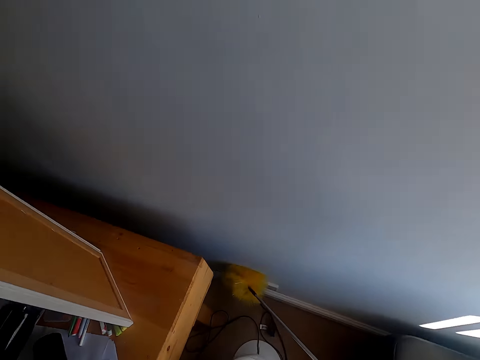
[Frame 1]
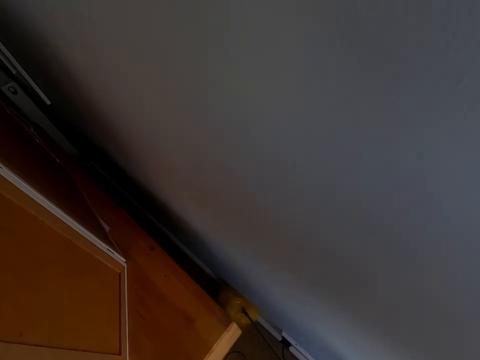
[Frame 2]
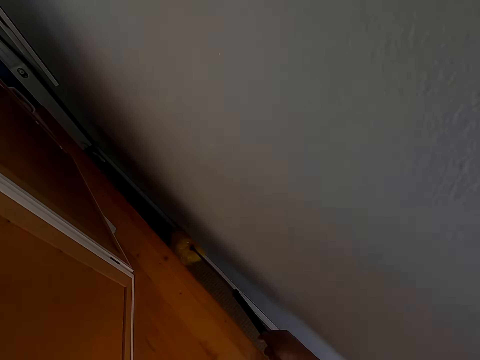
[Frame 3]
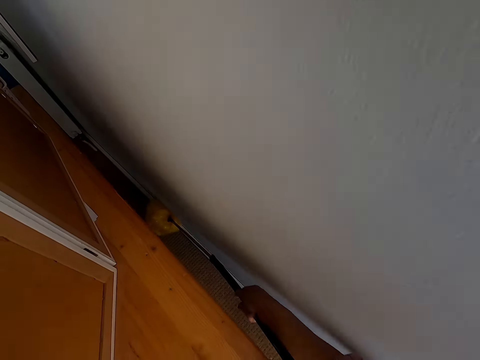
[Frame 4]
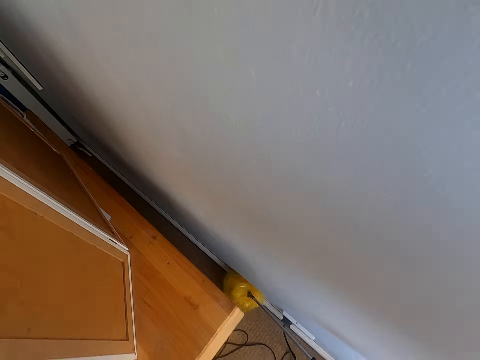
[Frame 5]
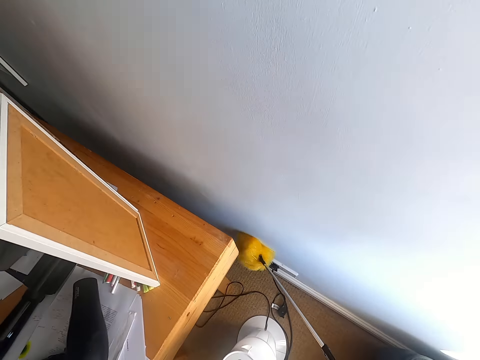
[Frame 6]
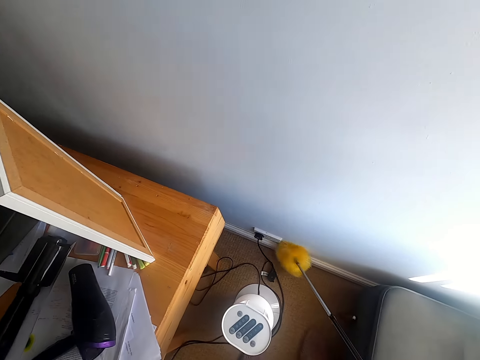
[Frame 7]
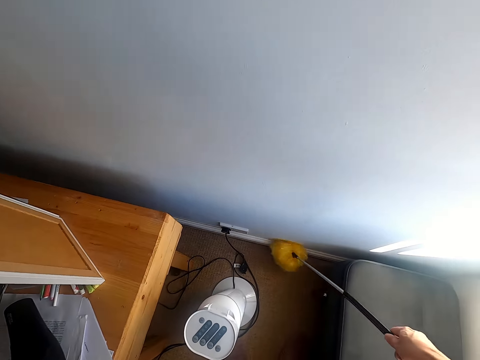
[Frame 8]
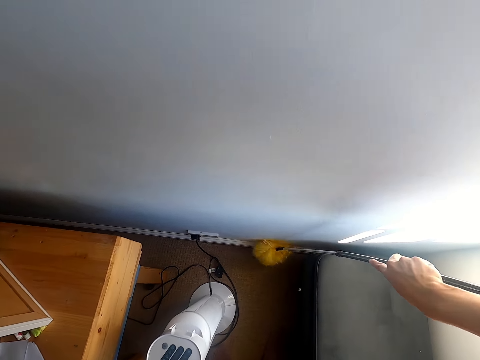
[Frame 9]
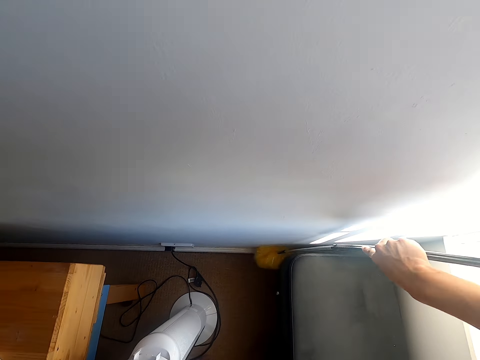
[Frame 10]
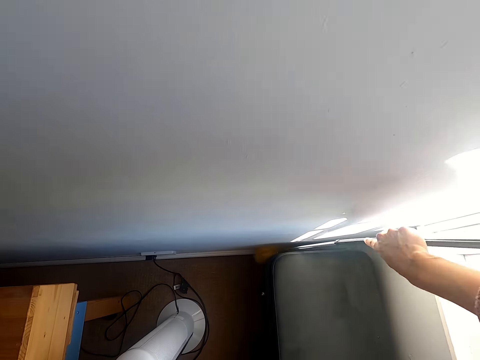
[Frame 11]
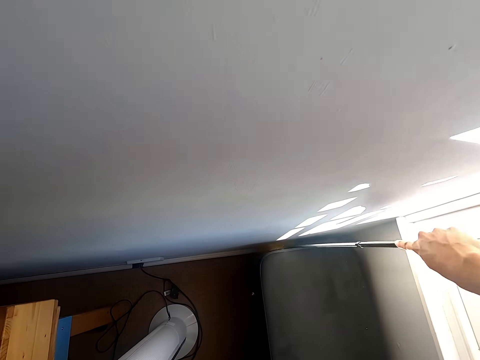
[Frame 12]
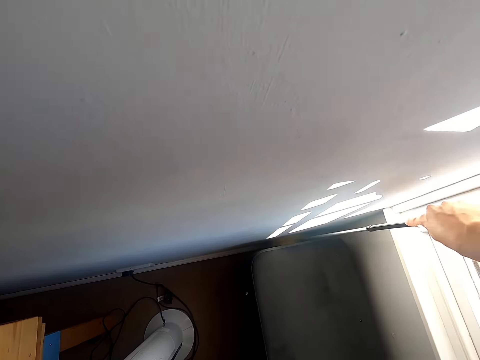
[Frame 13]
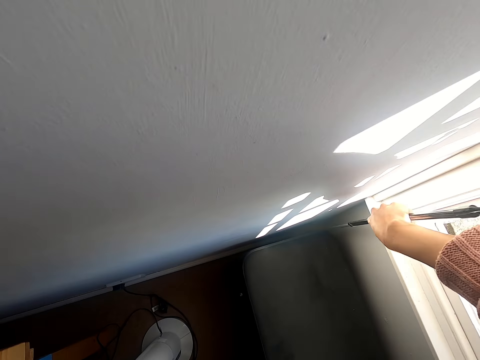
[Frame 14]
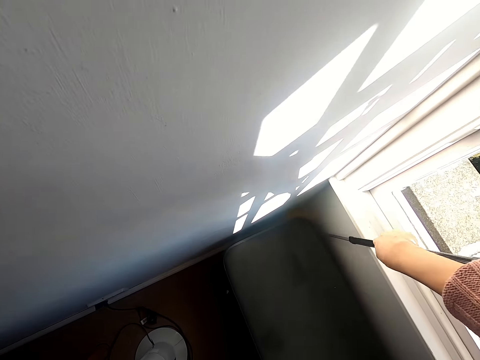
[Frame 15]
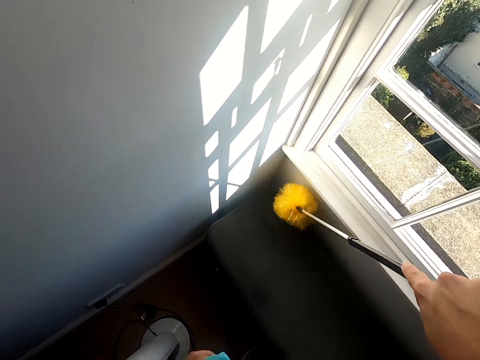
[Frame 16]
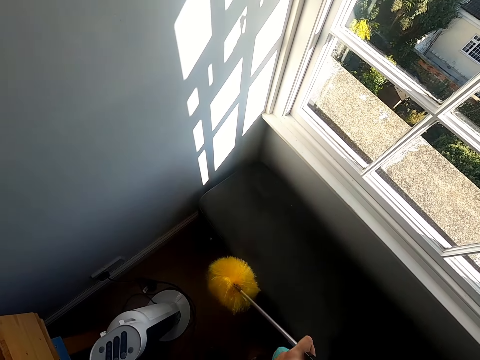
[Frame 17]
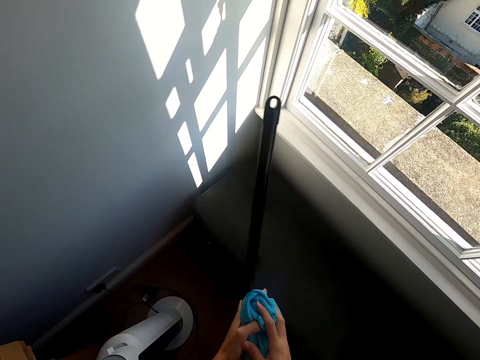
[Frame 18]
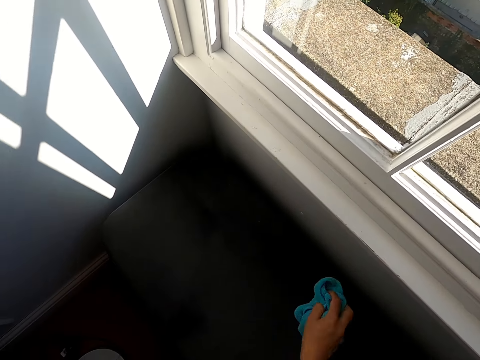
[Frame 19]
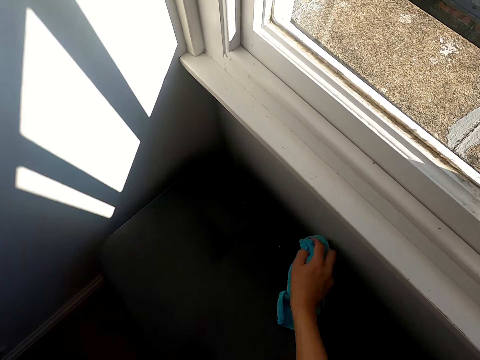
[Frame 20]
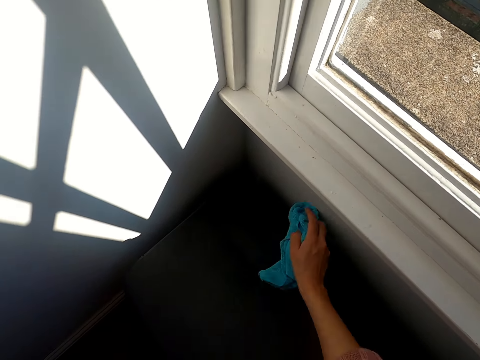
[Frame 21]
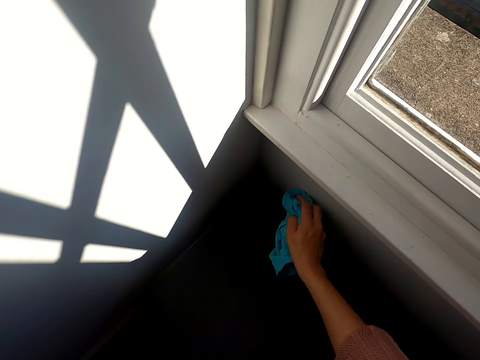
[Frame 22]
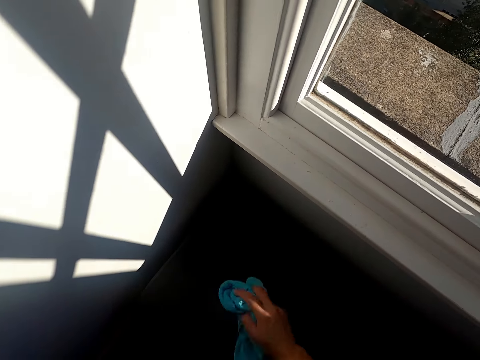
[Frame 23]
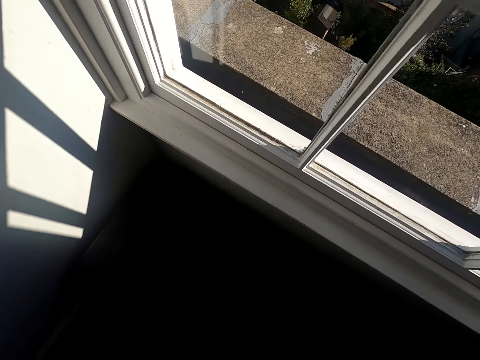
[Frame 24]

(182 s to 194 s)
The camera wearer wipes on a wall using a mirror. They wipe on a couch using a towel.

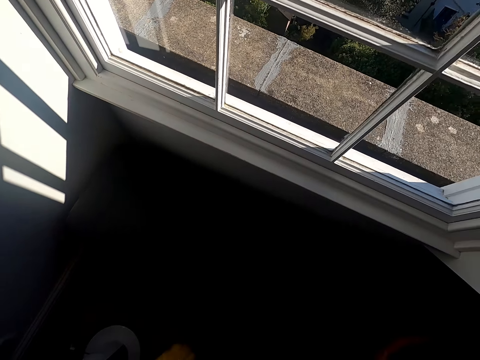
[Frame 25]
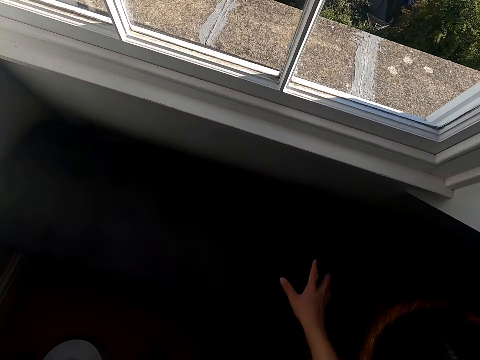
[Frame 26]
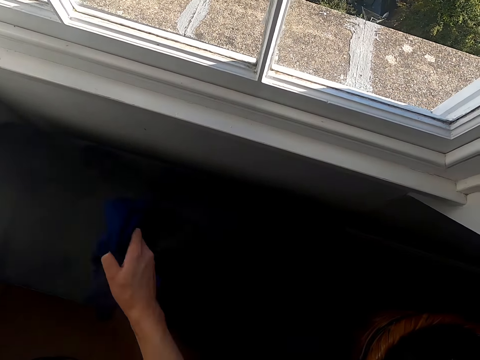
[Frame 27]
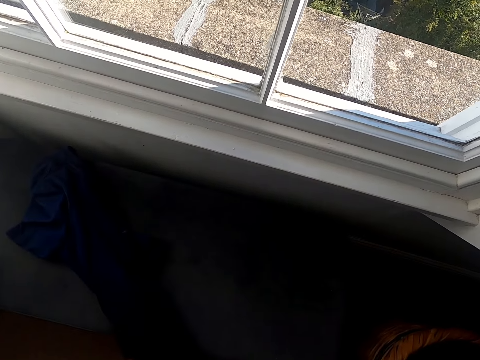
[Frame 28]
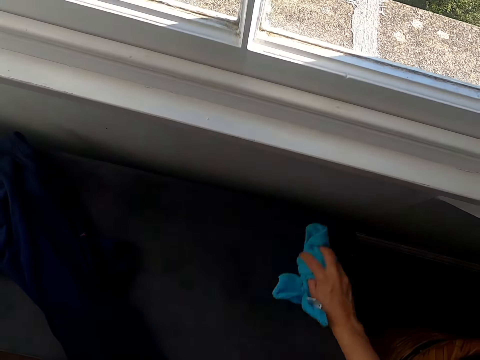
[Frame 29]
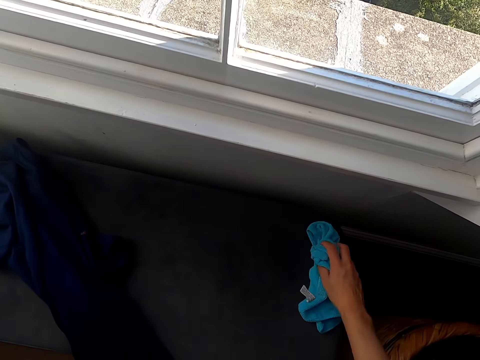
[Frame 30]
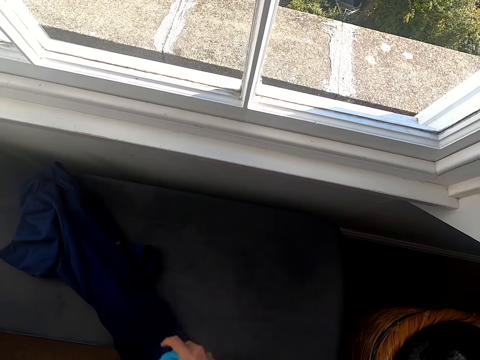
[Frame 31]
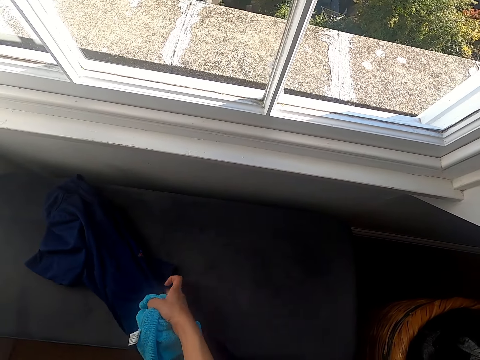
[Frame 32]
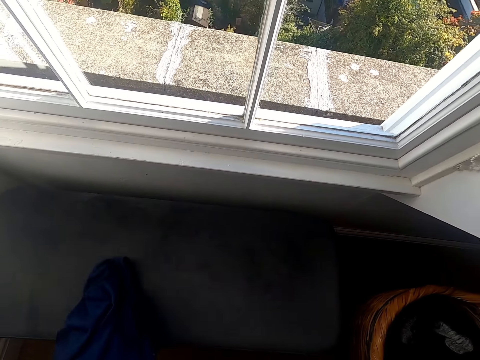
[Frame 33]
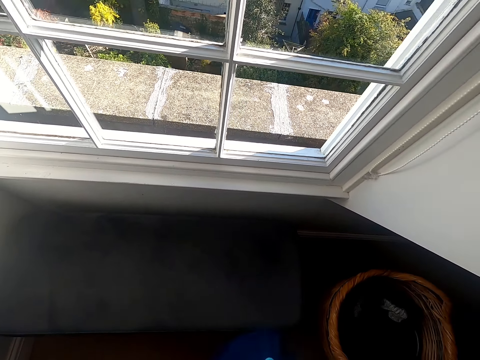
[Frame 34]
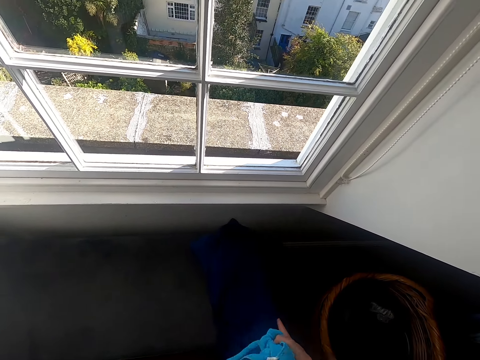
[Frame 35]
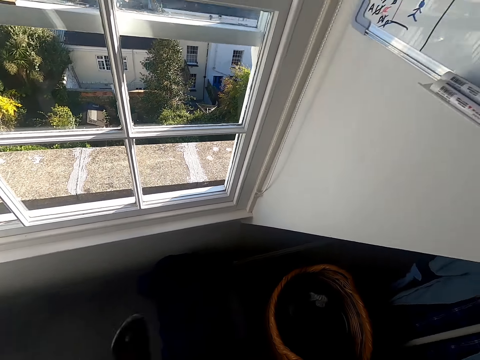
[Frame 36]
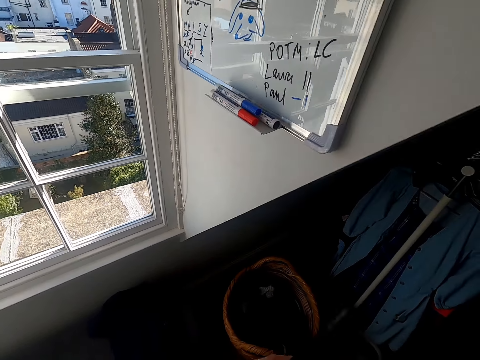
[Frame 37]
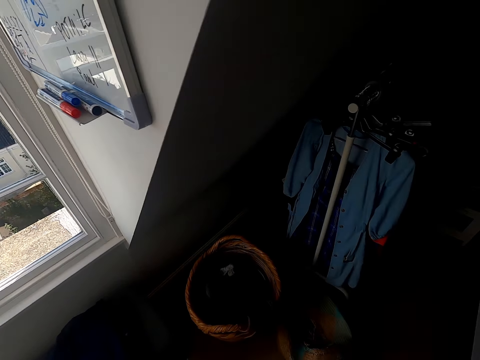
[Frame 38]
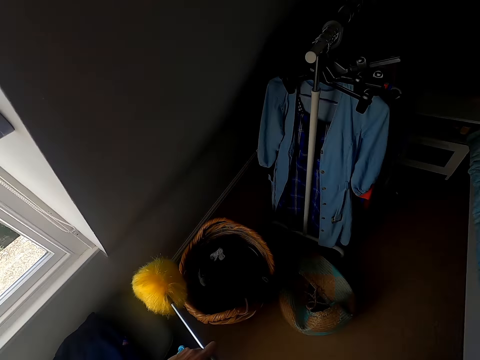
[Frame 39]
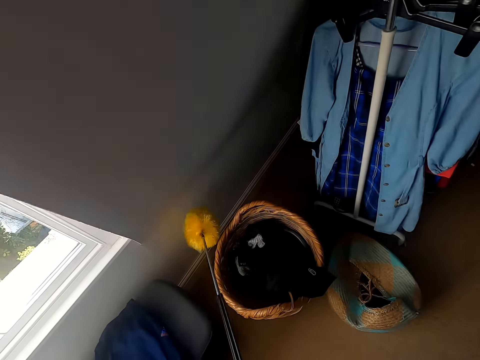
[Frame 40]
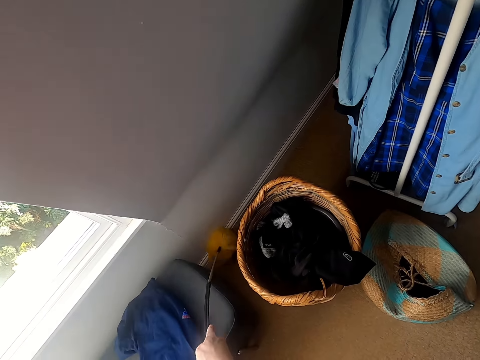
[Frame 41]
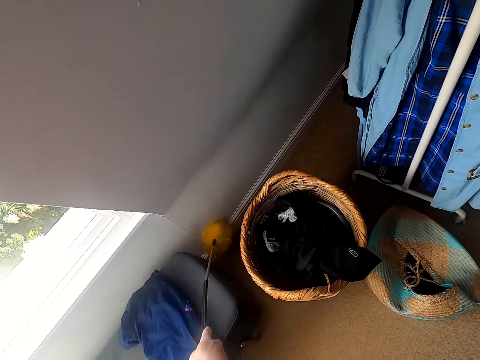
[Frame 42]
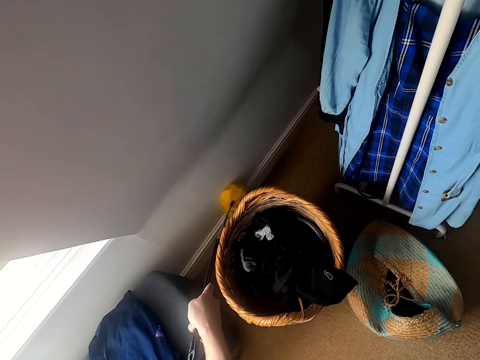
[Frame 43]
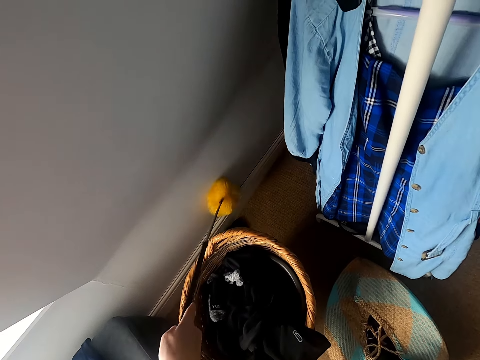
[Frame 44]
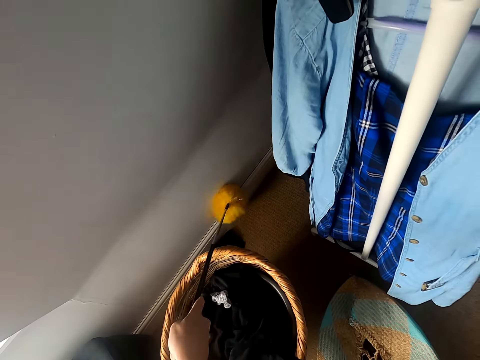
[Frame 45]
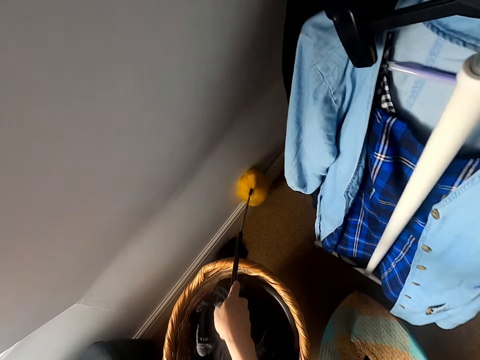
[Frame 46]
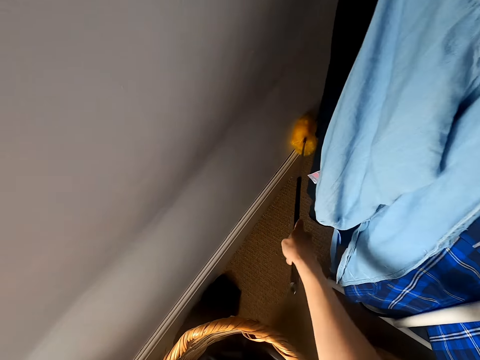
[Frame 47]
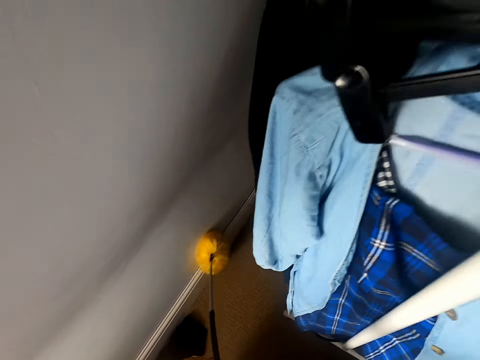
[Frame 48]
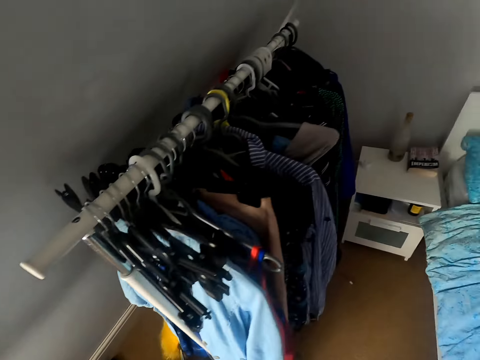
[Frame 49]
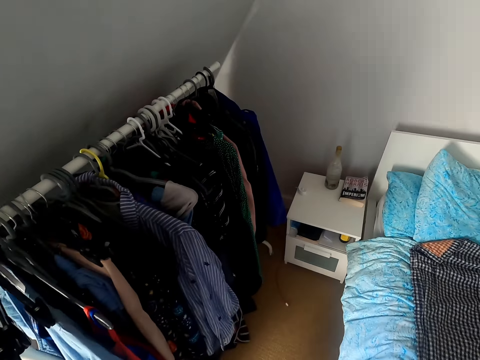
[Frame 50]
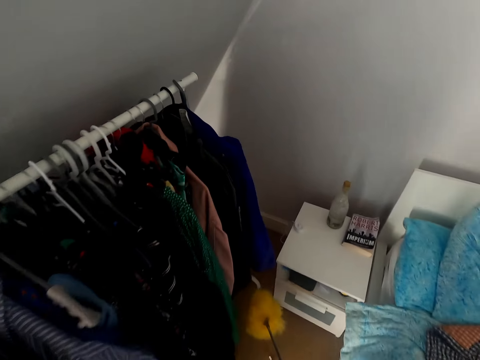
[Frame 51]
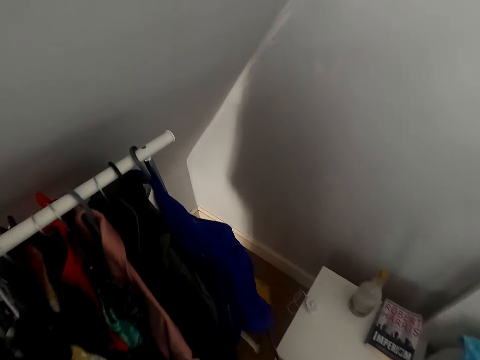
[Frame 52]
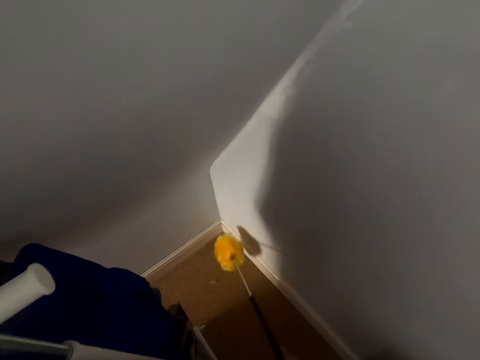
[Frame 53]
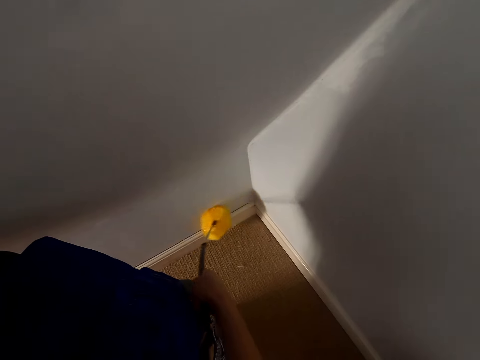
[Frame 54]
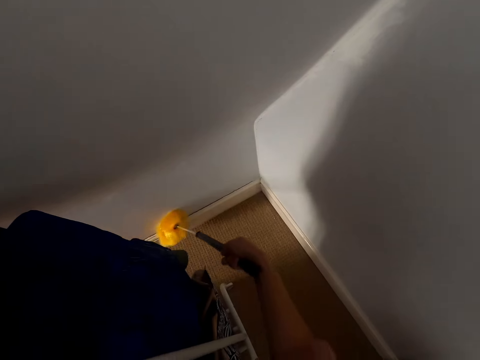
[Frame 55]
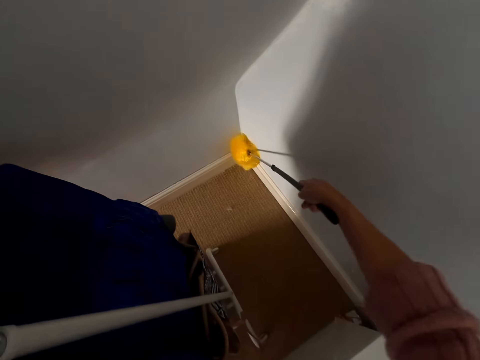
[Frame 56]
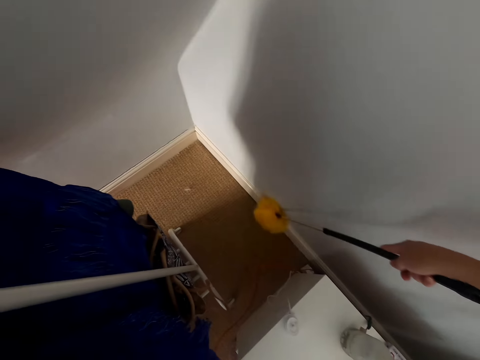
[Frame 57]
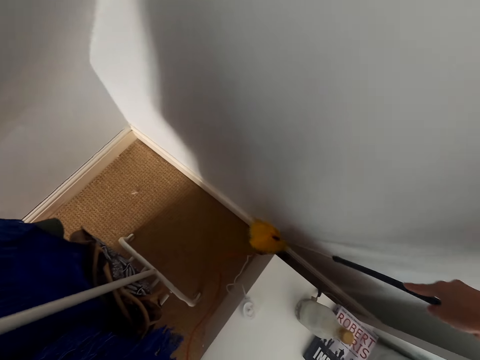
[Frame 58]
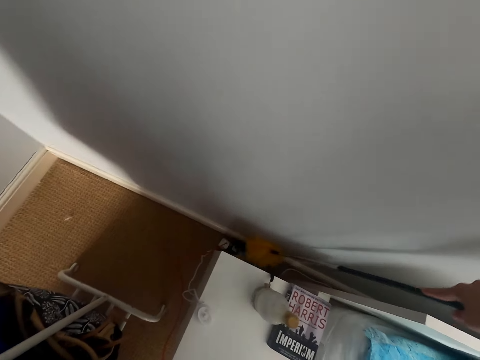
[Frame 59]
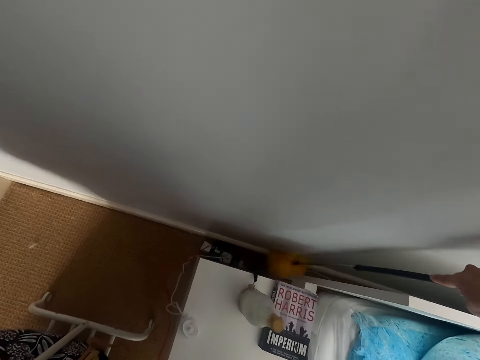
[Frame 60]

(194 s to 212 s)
The camera wearer moves a cloth on a couch. They wipe on the couch using a towel. They pick up the cloth from the seat on the couch and put the cloth on the couch. They wipe the wall using a brush. They walk in a room. They wipe the wall using the brush.
